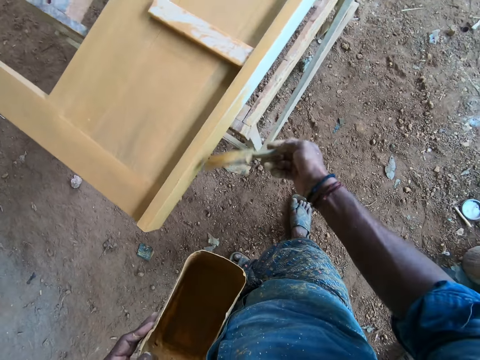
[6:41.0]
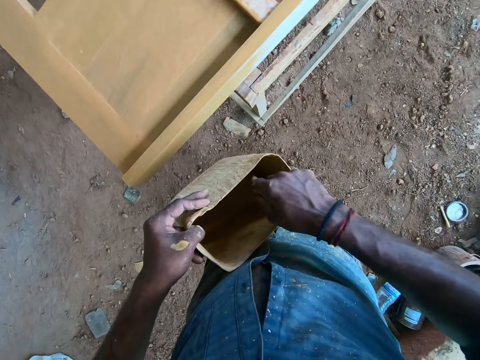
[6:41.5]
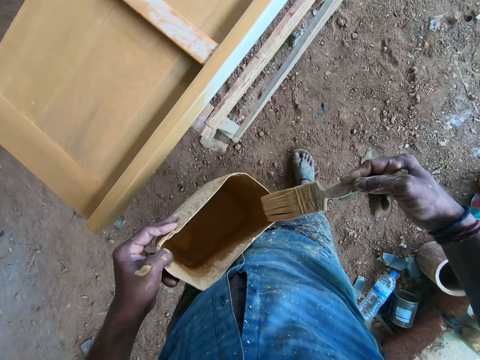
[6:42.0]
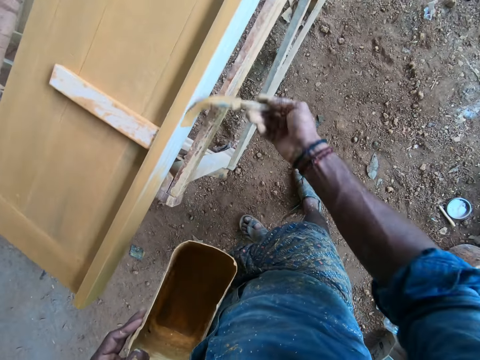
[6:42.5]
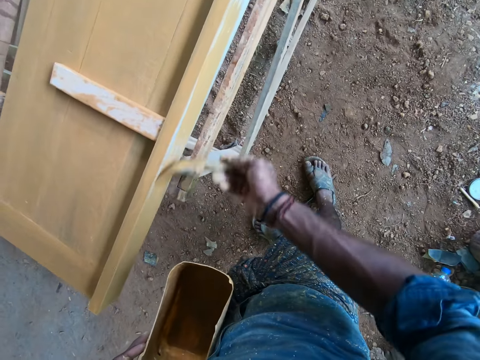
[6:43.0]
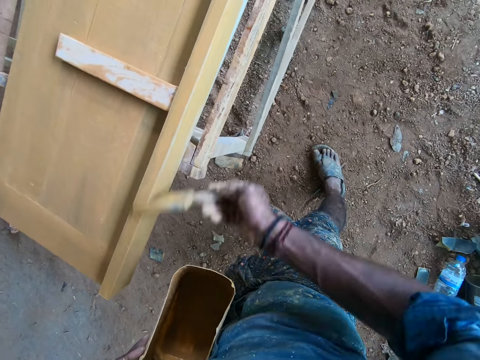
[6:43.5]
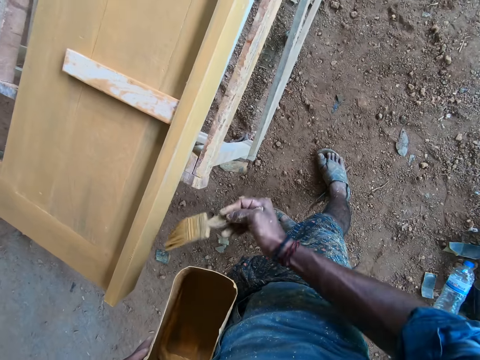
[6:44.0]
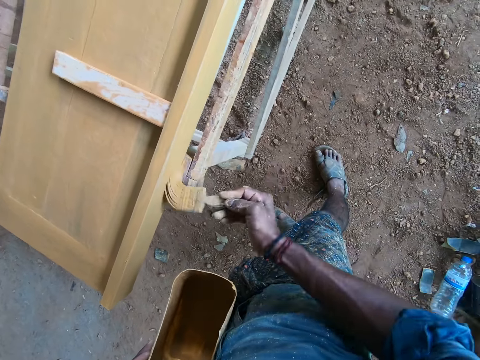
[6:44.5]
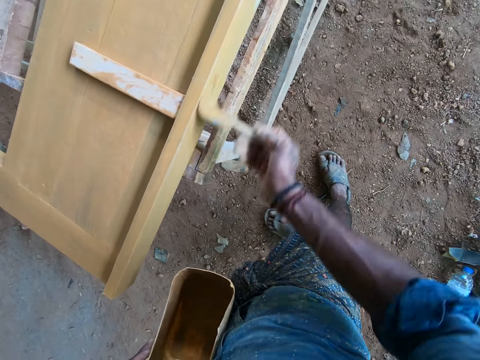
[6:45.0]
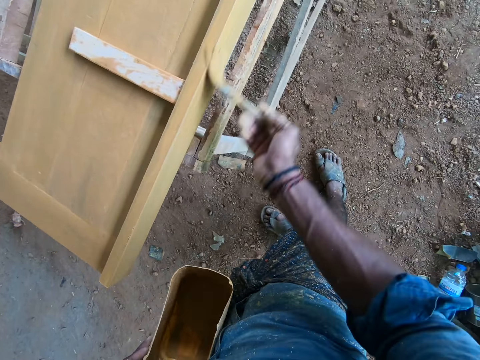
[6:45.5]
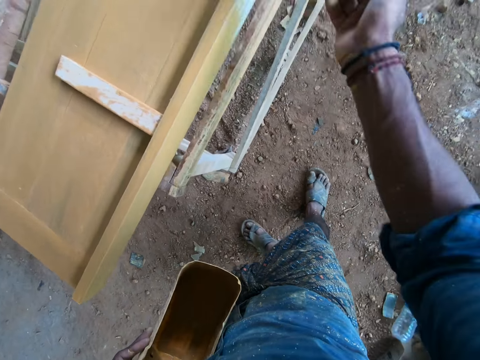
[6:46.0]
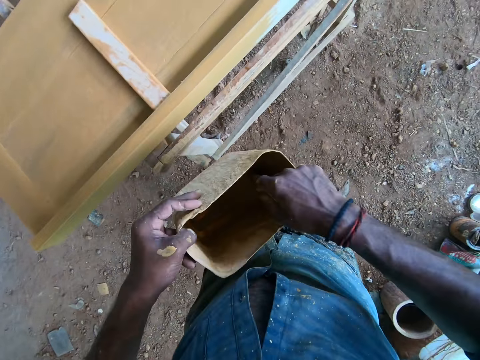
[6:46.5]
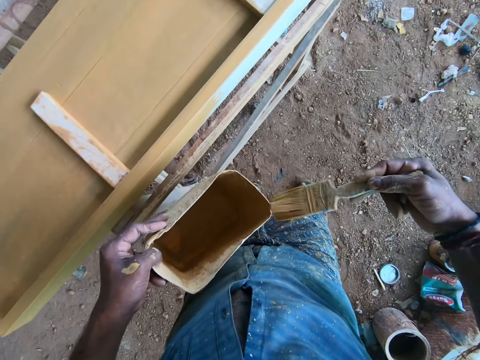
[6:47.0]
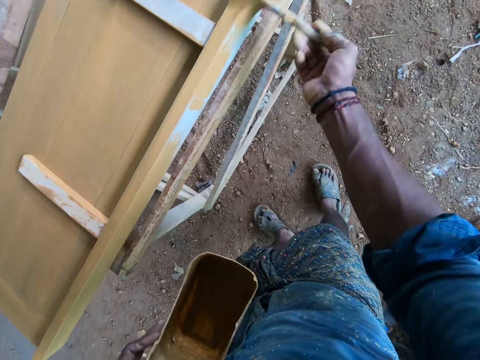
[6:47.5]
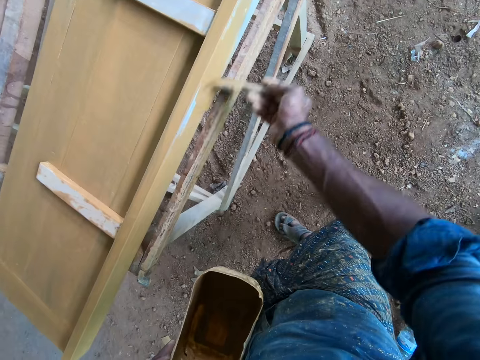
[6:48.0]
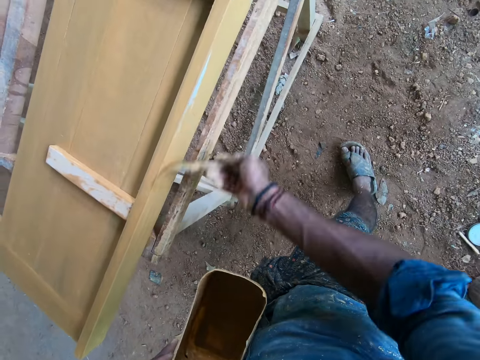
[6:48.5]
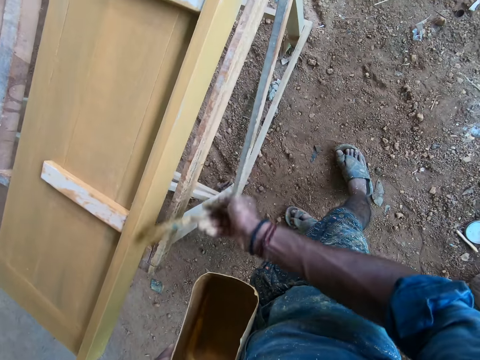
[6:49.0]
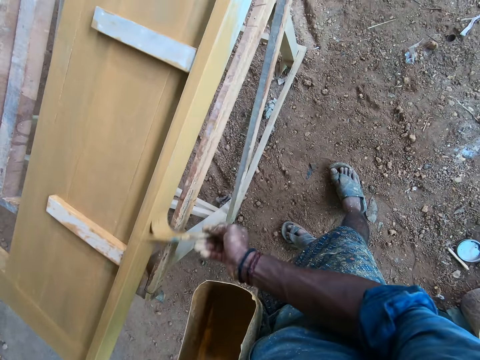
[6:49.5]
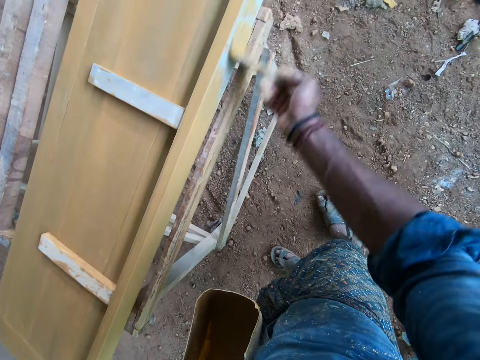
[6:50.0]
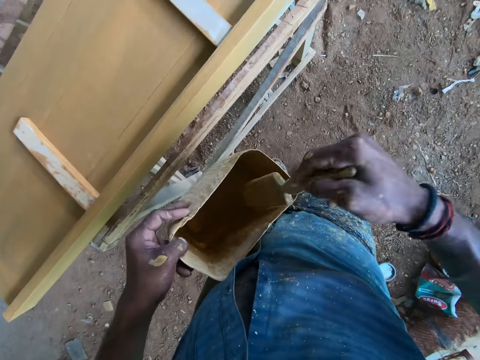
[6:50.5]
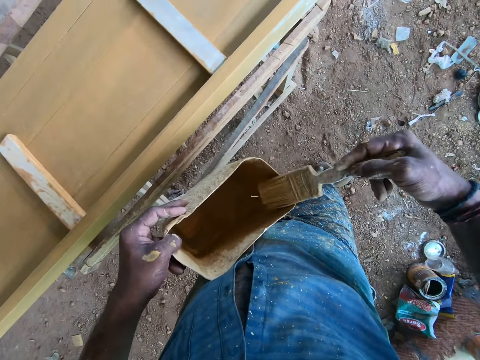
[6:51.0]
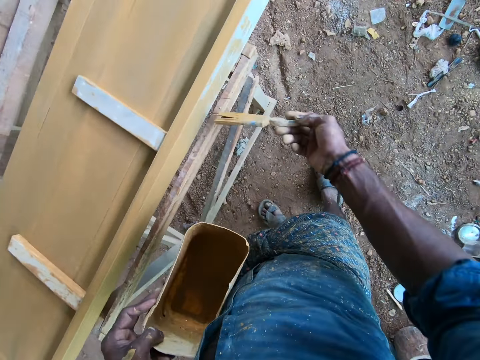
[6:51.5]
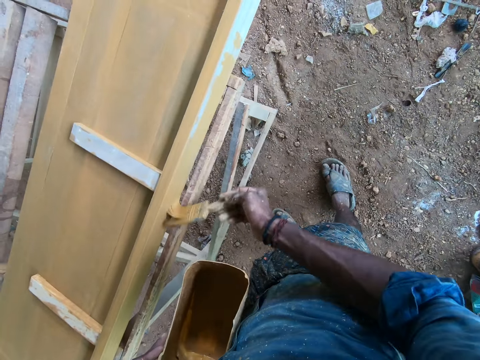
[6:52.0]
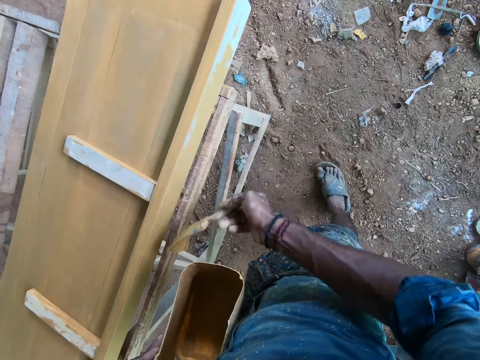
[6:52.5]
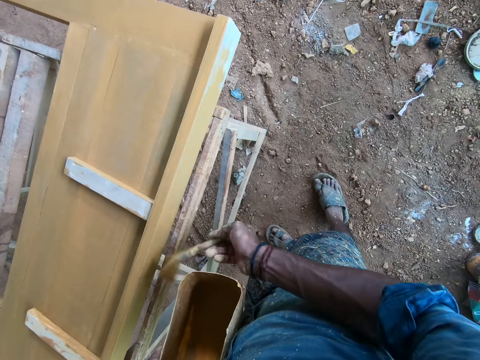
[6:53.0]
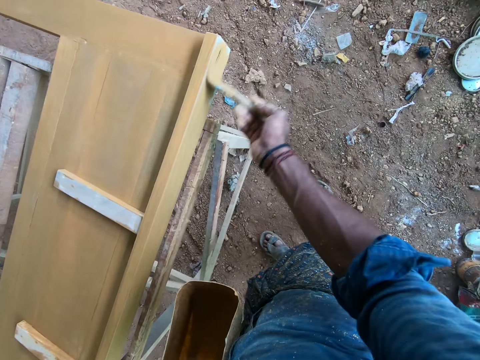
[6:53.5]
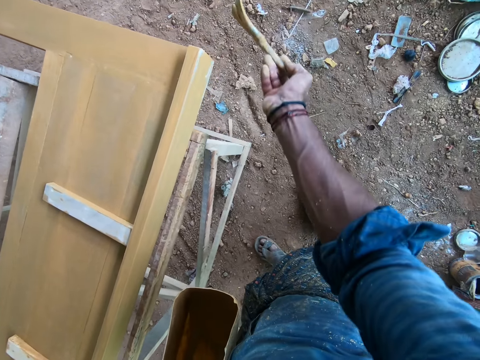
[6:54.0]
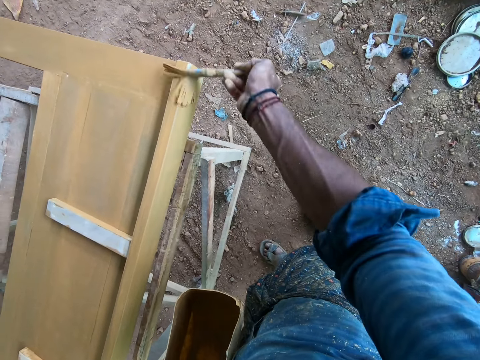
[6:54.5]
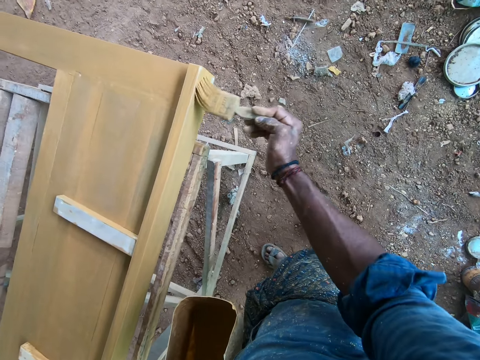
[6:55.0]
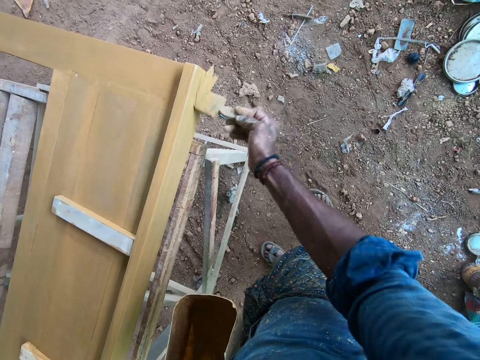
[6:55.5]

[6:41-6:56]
The camera wearer dips the brush in the painting can. They paint the wooden frame with the brush. They dip the brush in the painting can. They paint the wooden frame with the brush. They dip the brush in the painting can. They paint the wooden frame with the brush.

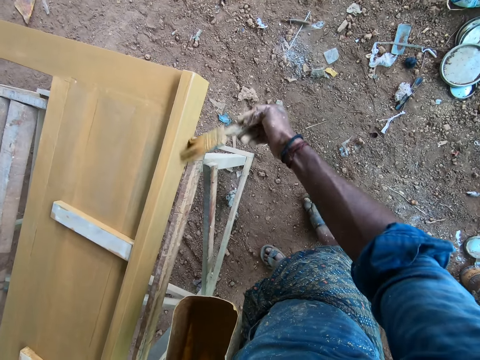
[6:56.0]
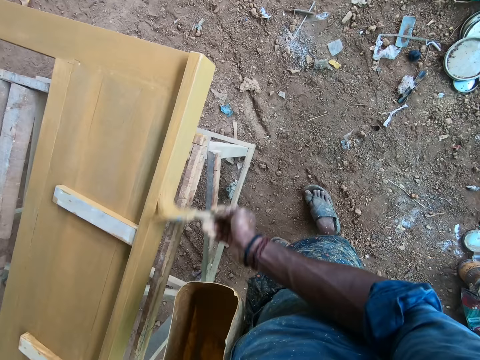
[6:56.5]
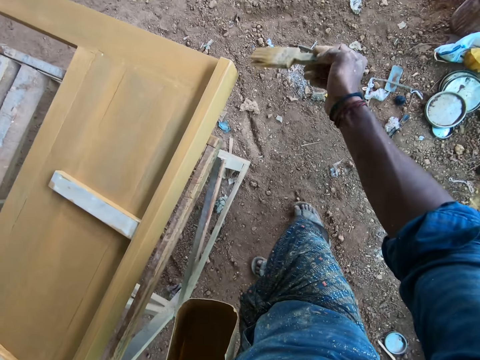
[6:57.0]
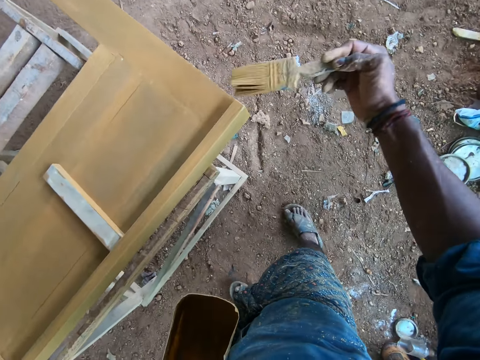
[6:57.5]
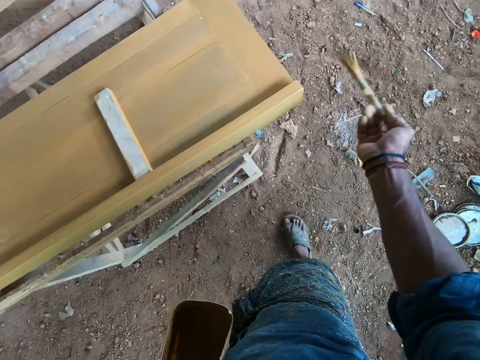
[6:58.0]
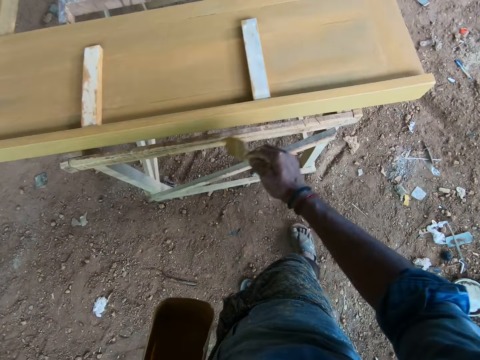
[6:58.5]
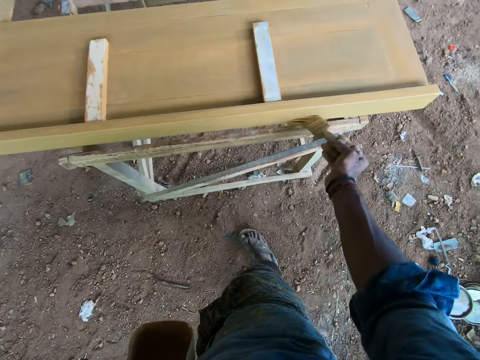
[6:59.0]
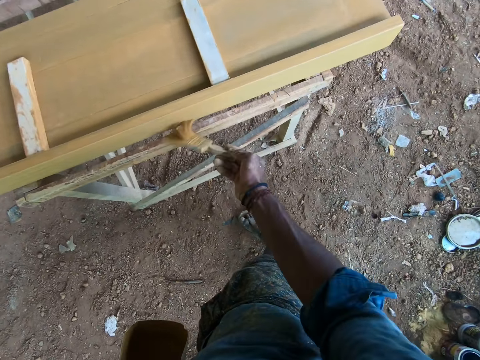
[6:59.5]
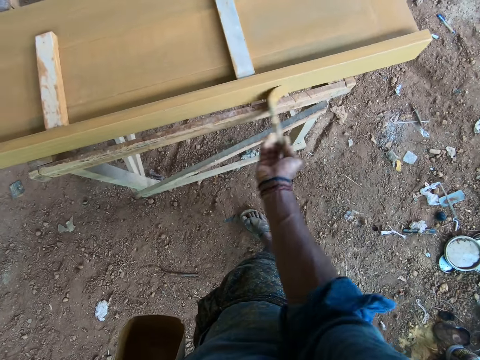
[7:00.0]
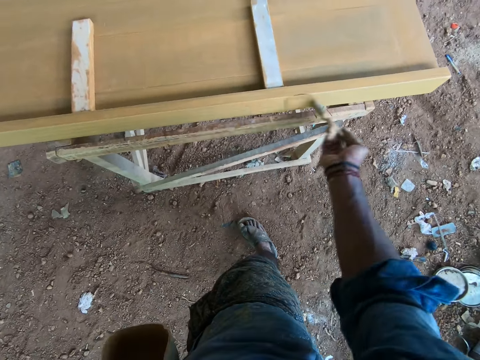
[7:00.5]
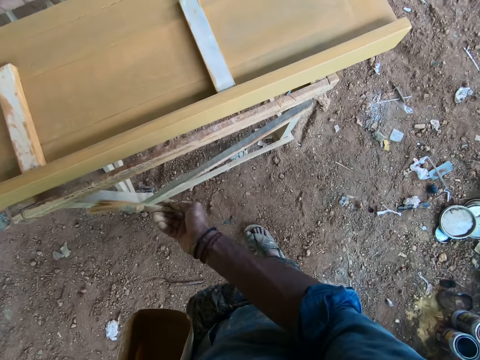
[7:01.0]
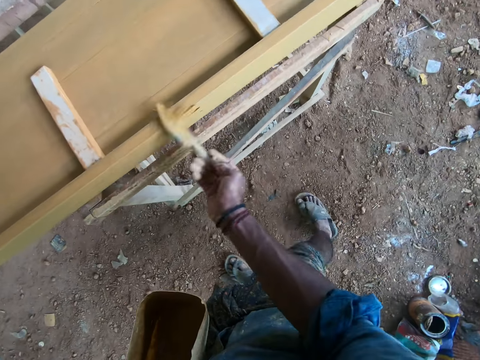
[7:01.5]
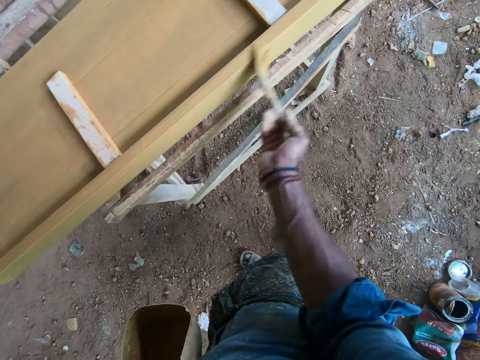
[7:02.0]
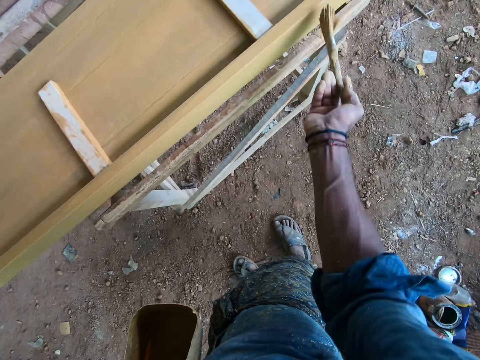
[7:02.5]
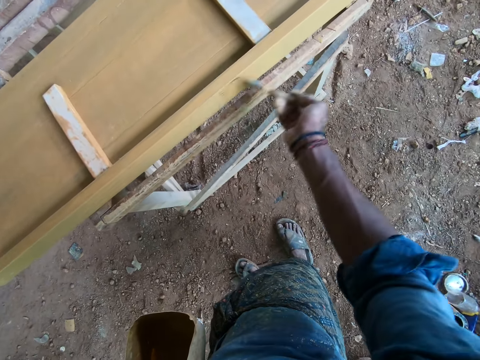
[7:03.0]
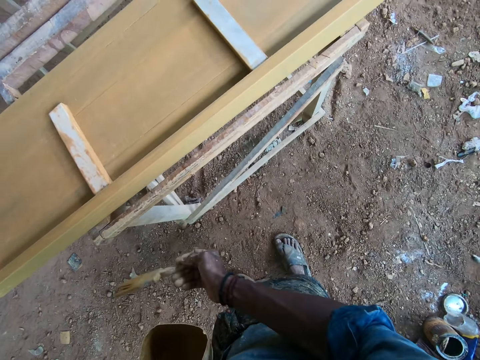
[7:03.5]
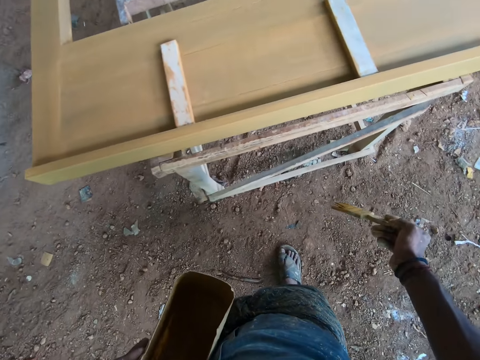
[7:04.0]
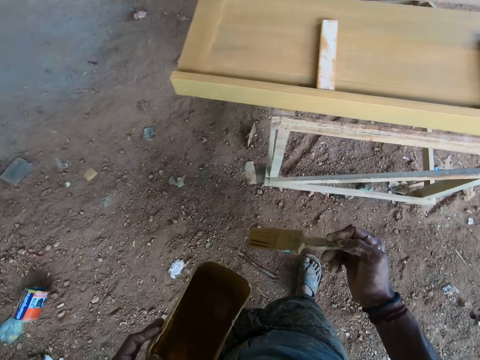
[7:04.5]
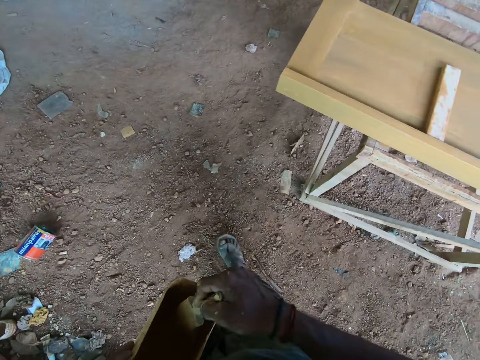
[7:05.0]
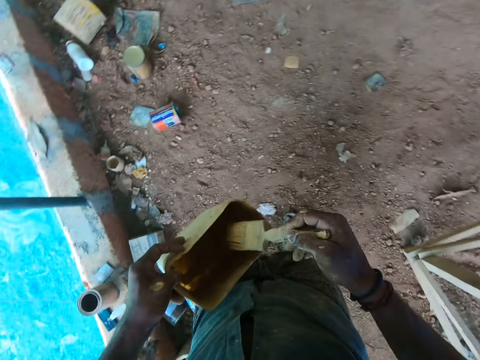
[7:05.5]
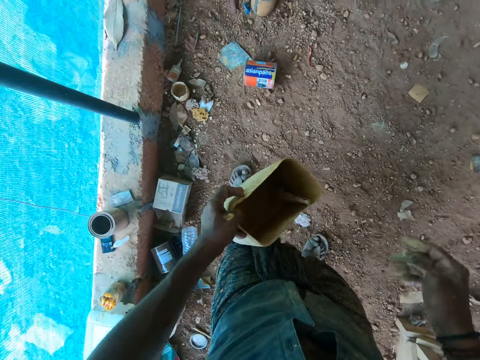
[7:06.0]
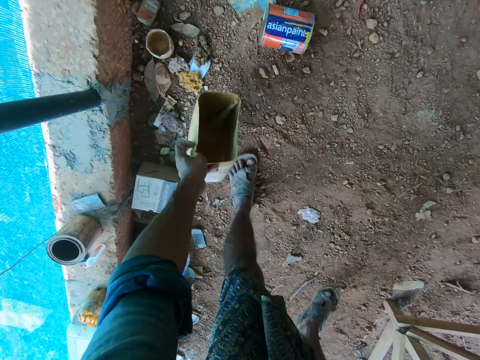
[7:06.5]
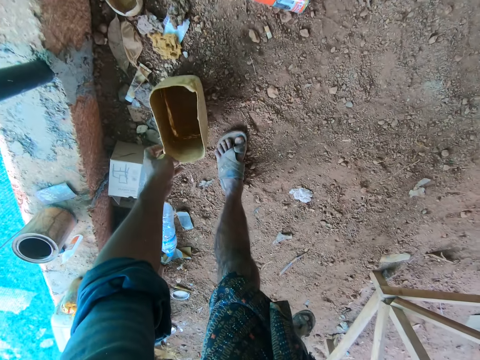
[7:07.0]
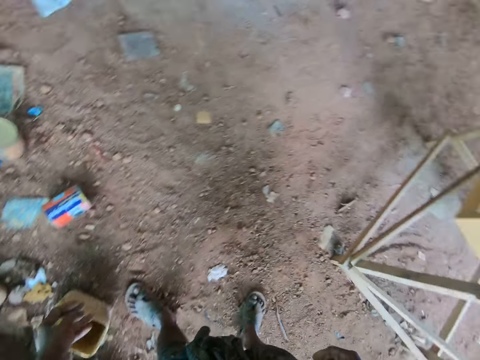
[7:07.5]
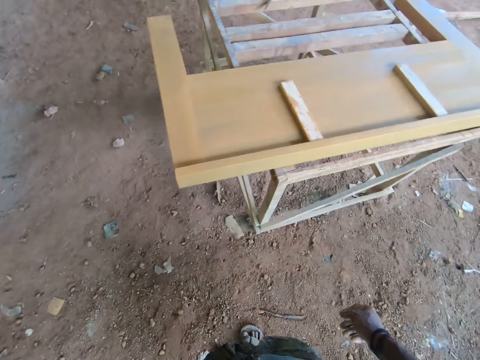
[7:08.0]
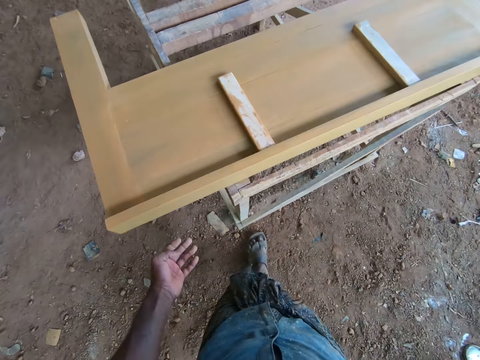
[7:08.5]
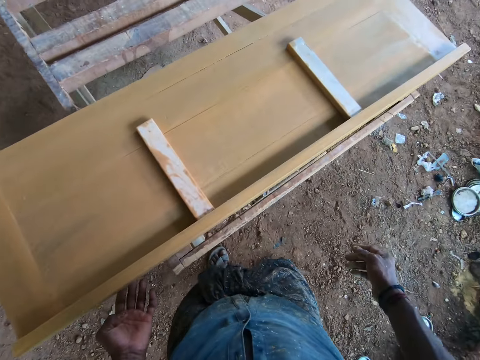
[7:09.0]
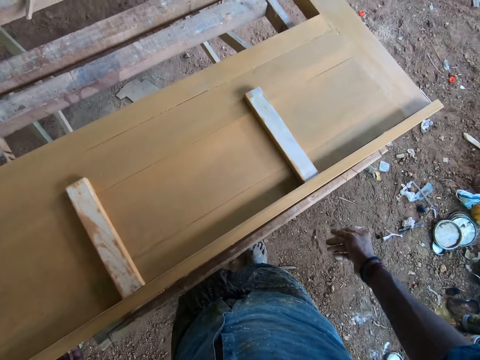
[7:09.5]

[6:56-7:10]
The camera wearer dips the brush in the painting can. They put the brush in the container. They drop the painting can on the ground.
